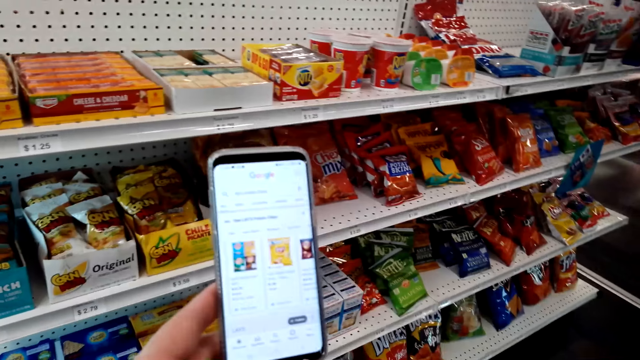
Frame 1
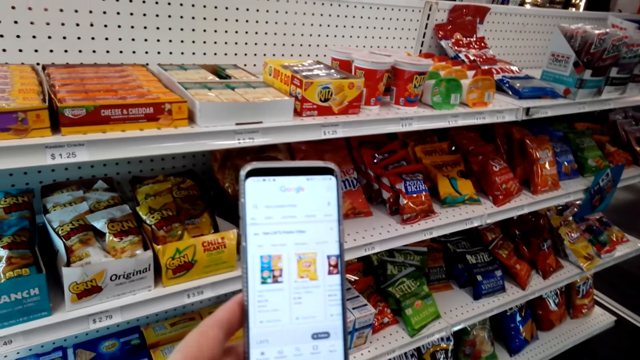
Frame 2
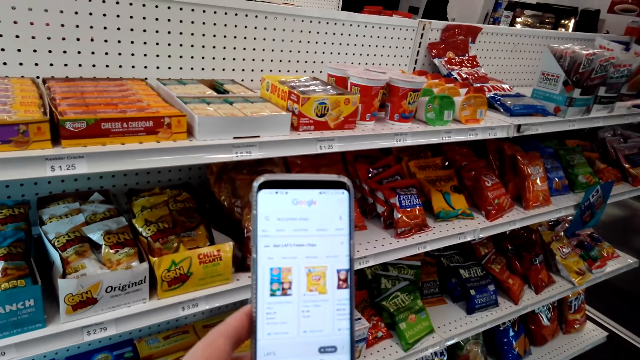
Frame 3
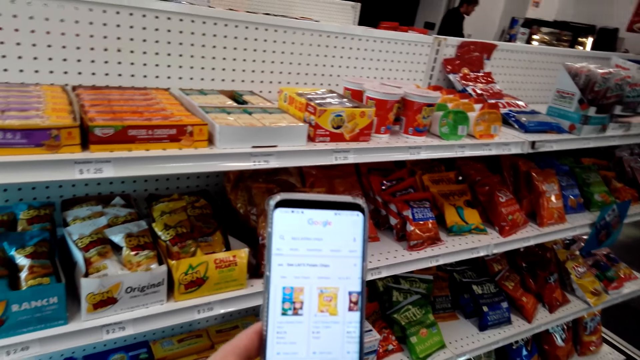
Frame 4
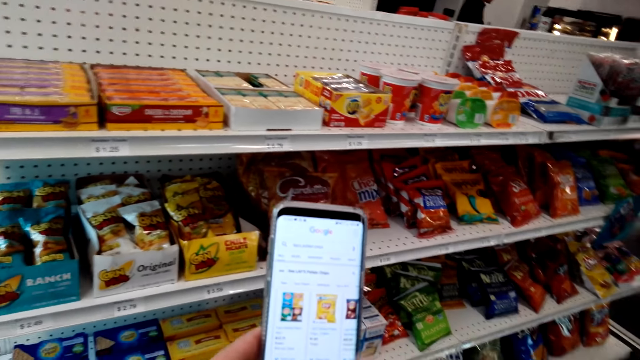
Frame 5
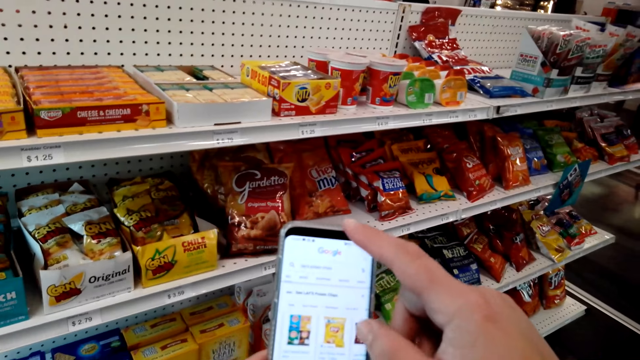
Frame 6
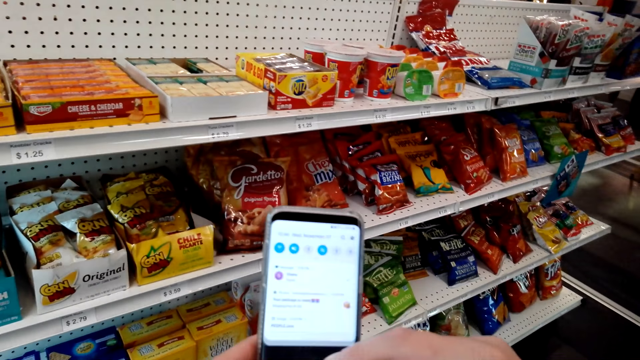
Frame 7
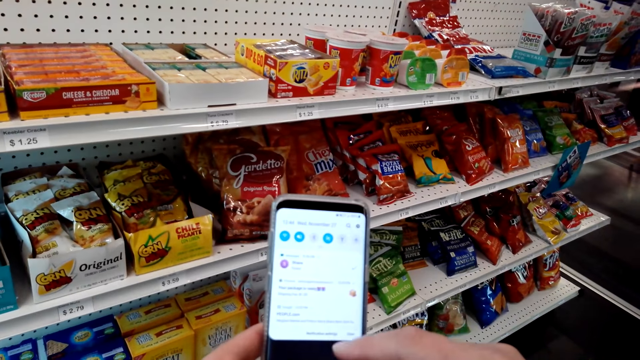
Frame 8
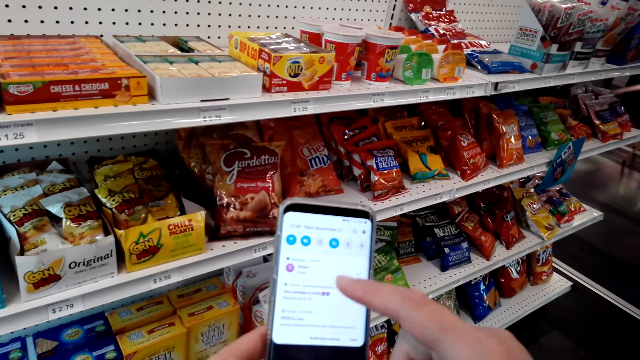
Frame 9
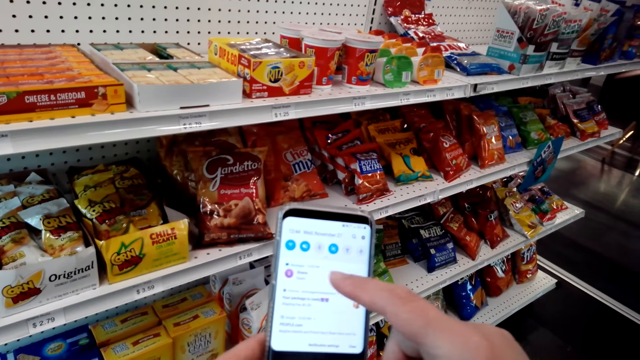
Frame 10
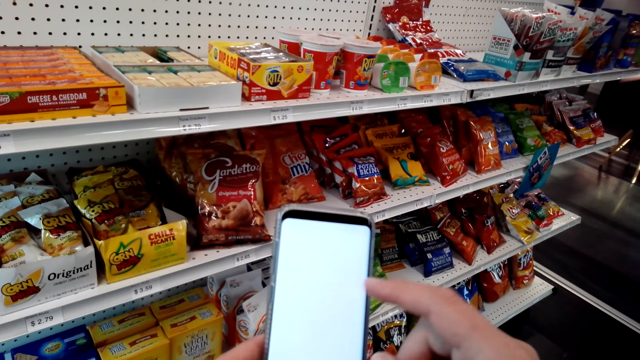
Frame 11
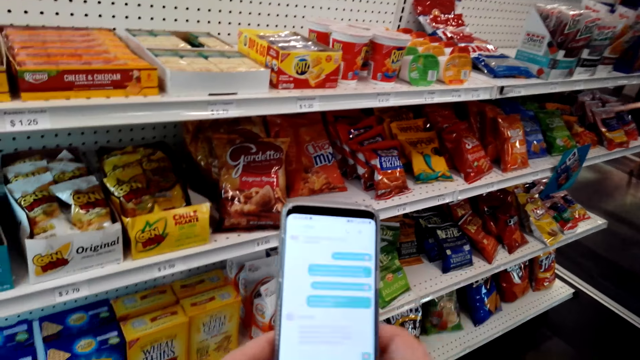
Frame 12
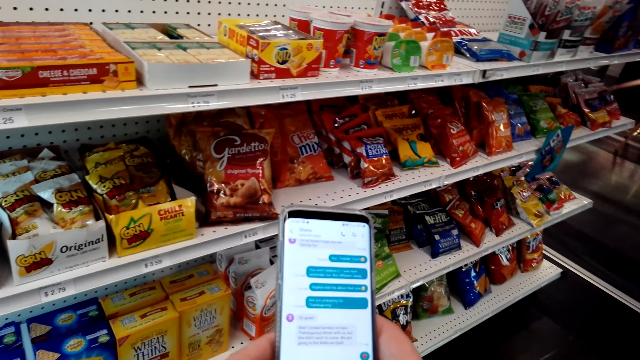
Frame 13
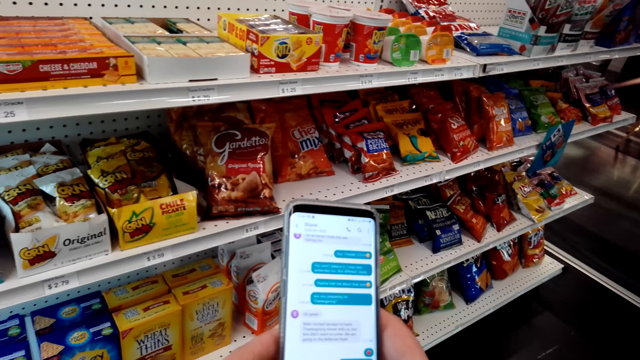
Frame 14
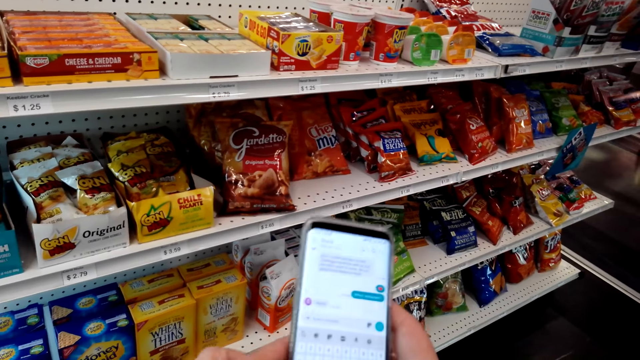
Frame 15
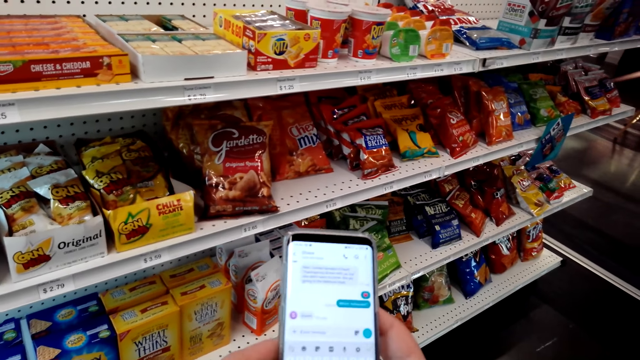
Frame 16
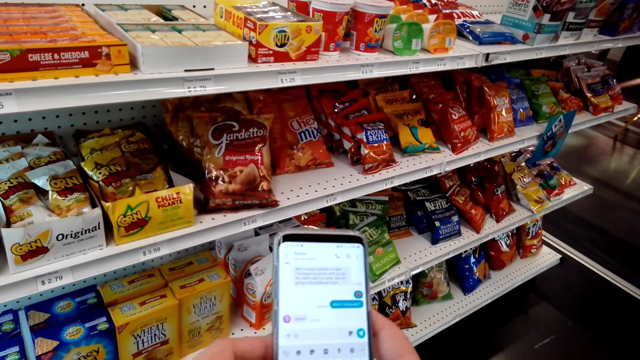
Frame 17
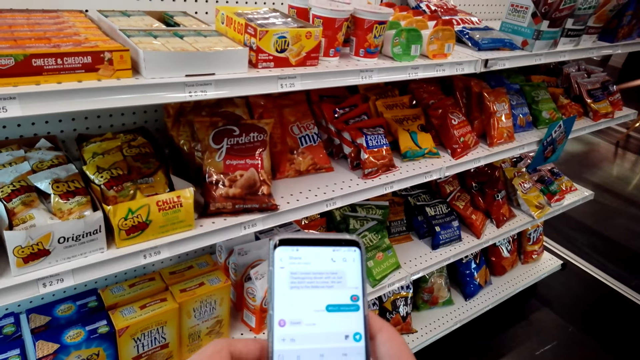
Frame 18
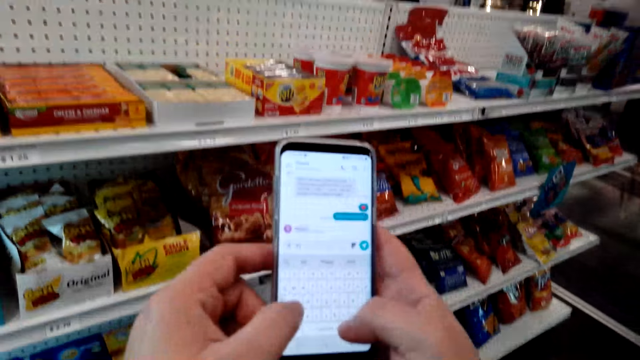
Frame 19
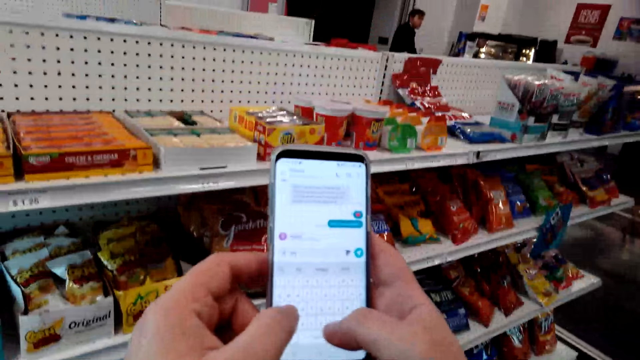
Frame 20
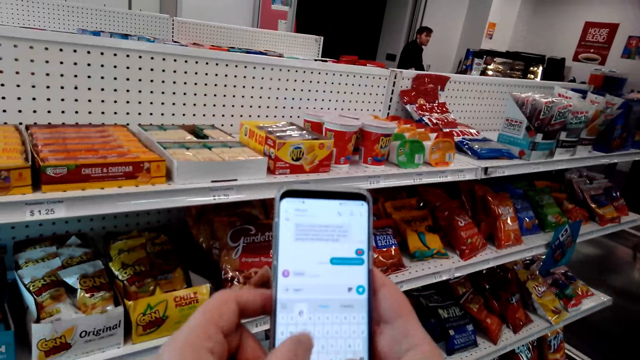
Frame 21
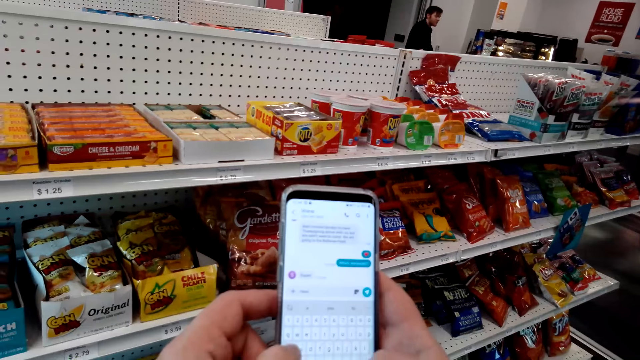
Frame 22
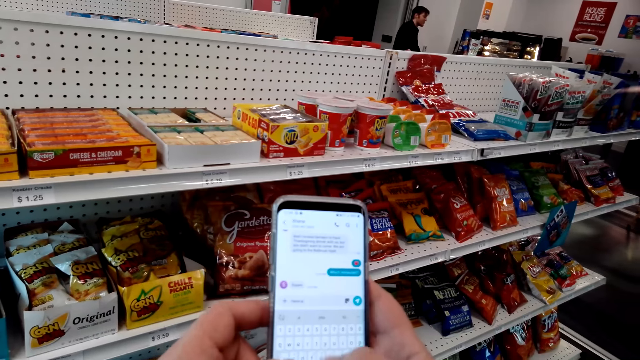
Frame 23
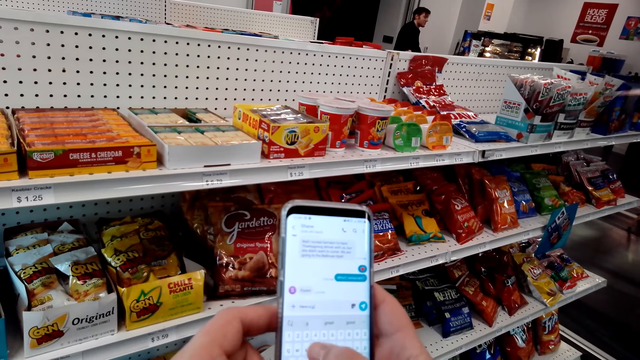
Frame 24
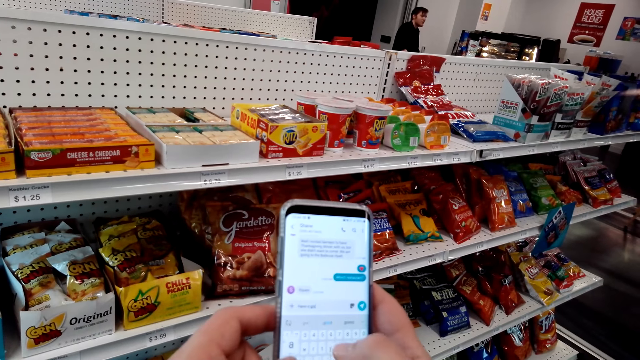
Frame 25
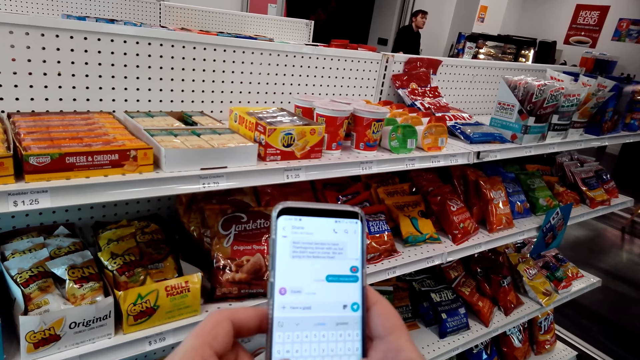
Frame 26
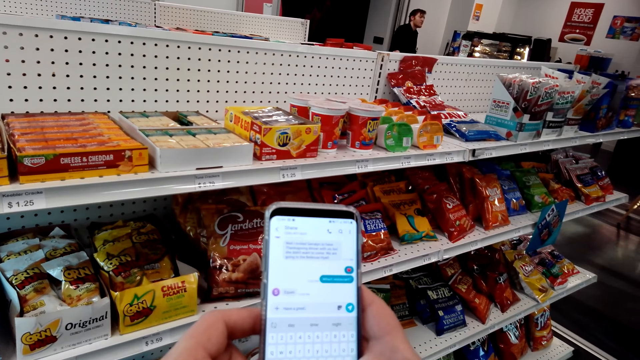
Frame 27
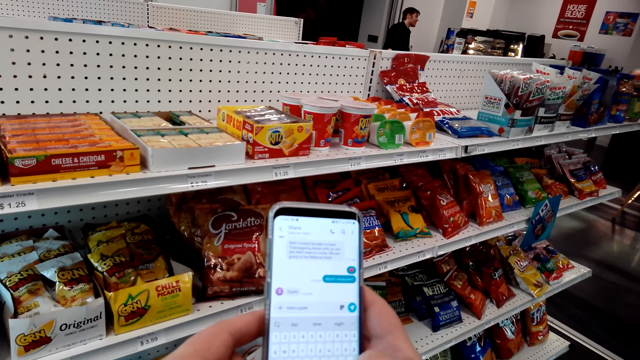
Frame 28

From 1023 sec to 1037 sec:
The camera wearer types on the phone.

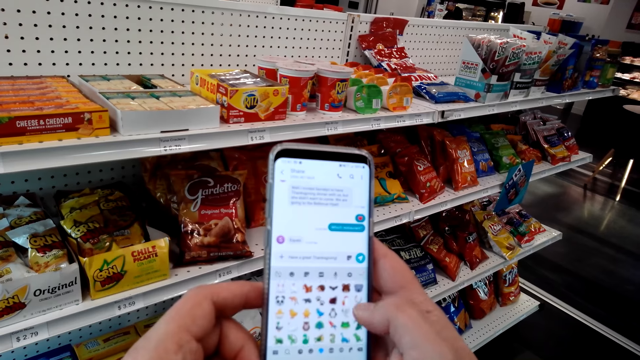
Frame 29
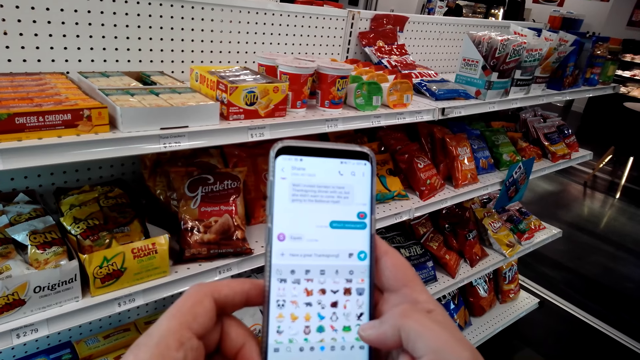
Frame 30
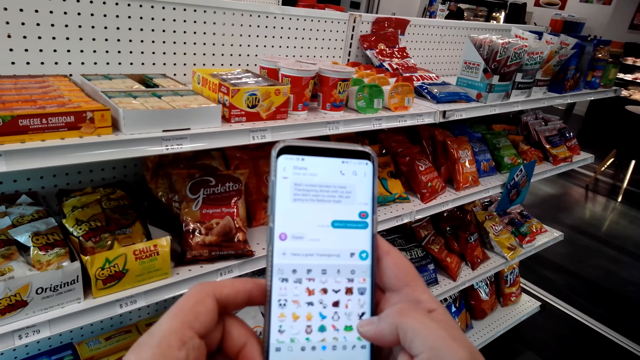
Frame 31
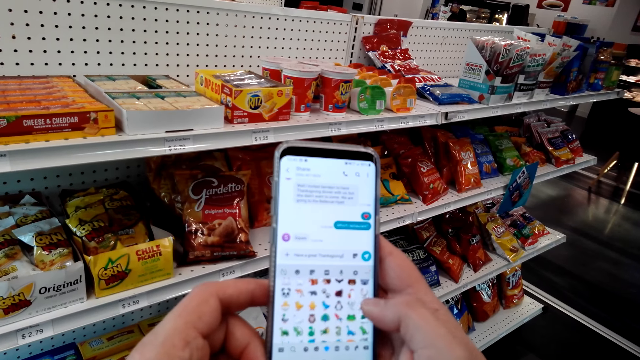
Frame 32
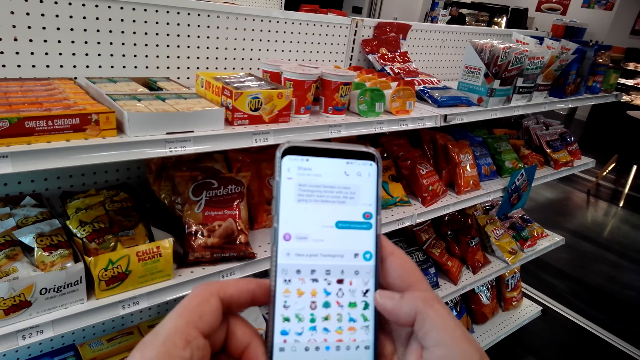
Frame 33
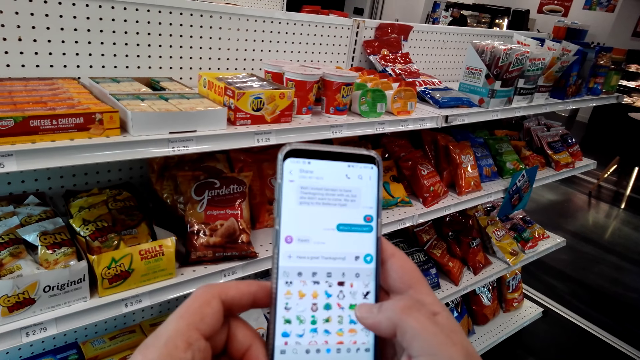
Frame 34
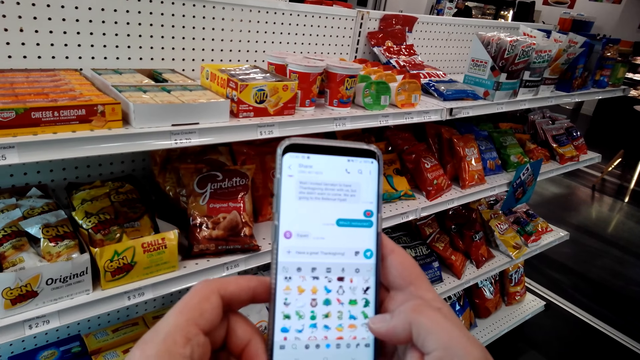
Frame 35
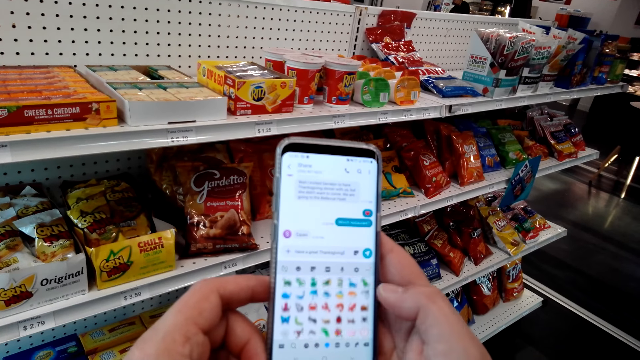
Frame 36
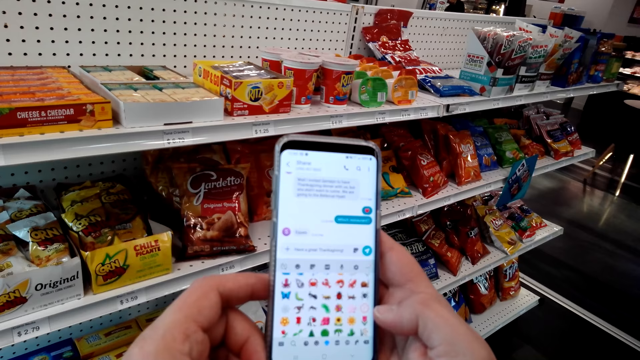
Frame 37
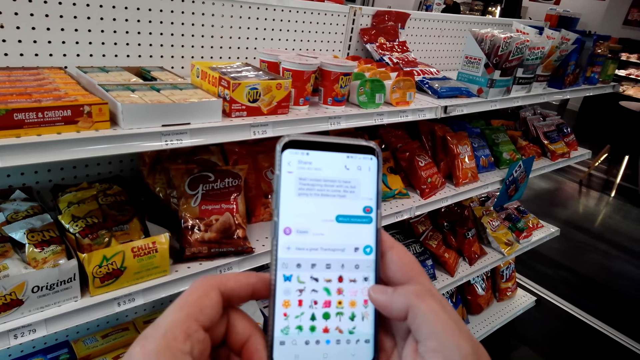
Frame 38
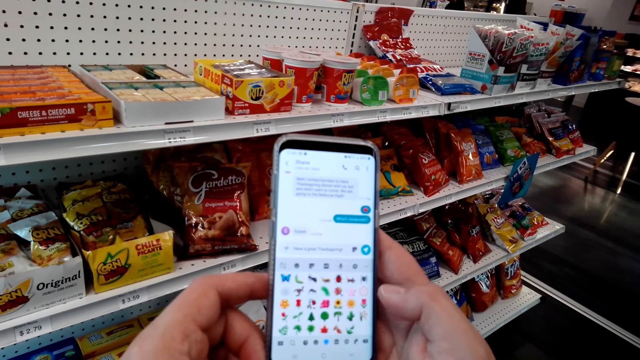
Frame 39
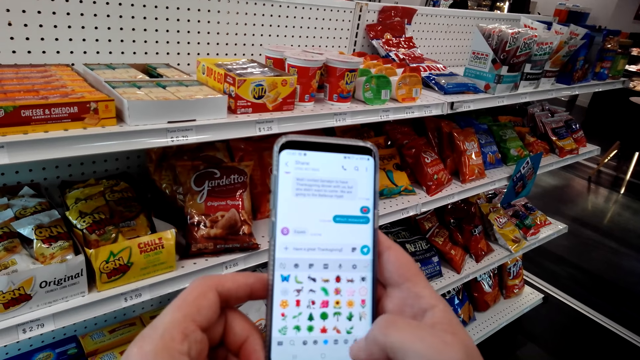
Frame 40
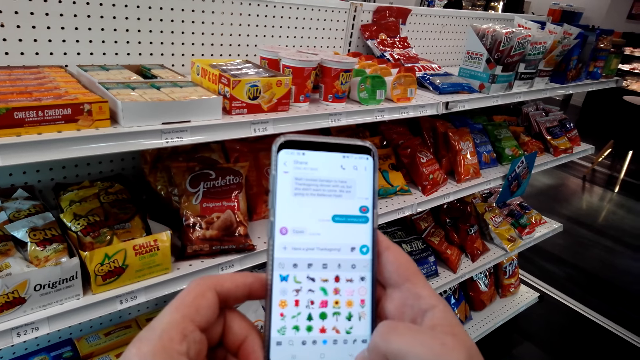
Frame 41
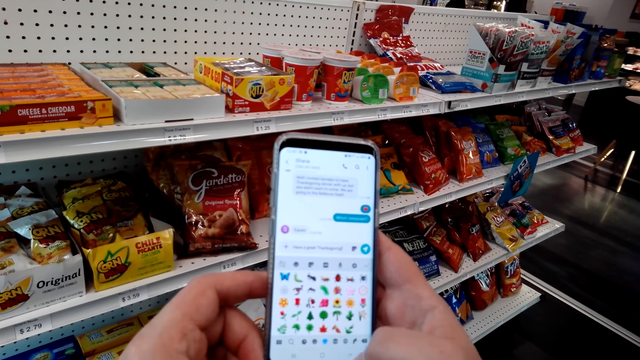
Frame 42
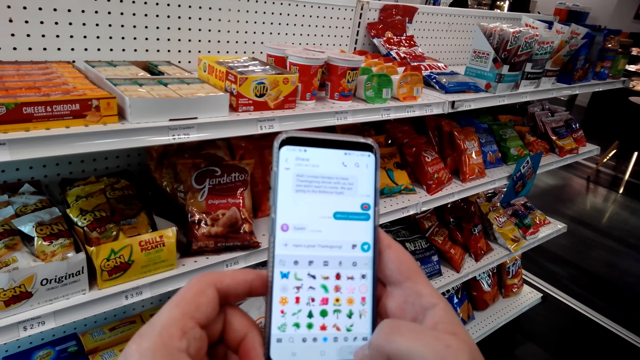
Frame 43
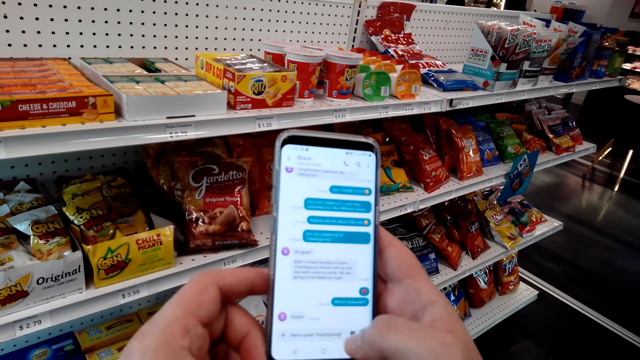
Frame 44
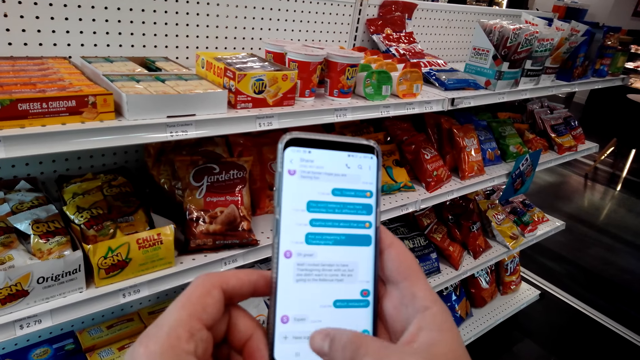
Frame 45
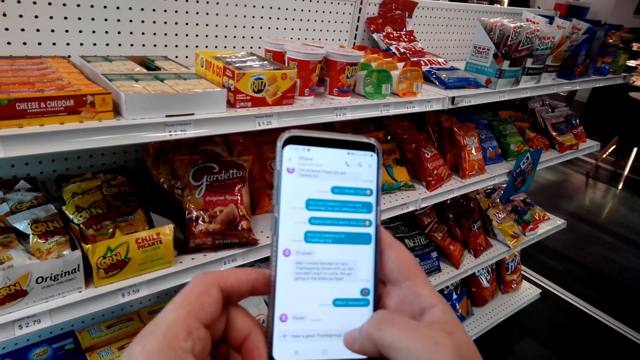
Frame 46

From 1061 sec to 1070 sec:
The camera wearer scrolls through the phone.
